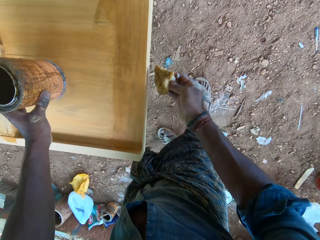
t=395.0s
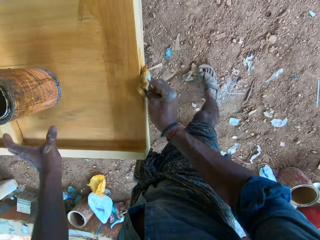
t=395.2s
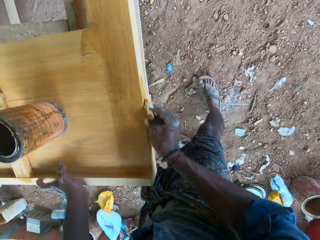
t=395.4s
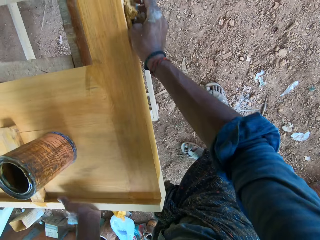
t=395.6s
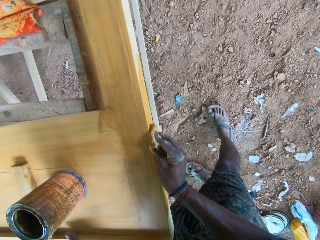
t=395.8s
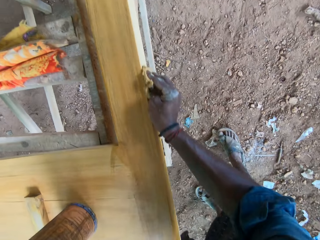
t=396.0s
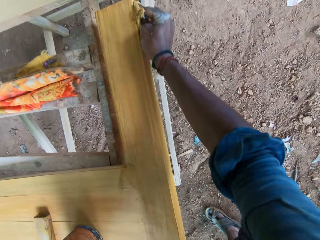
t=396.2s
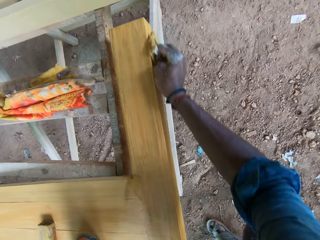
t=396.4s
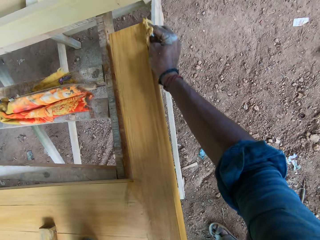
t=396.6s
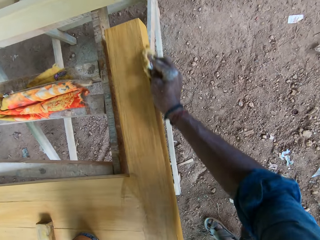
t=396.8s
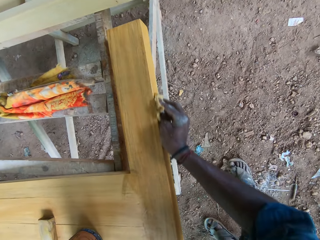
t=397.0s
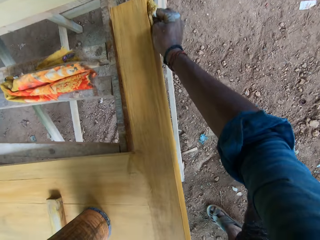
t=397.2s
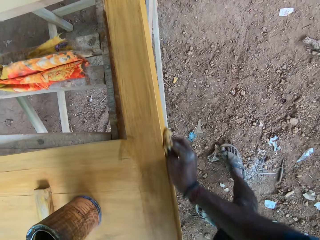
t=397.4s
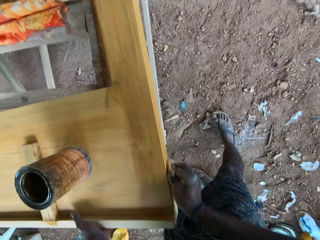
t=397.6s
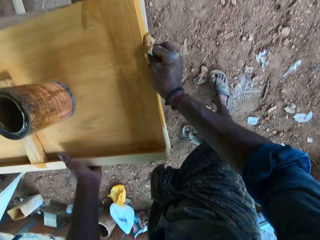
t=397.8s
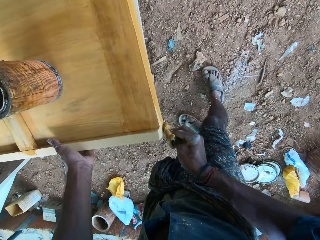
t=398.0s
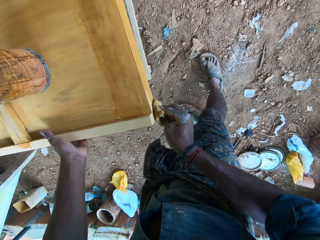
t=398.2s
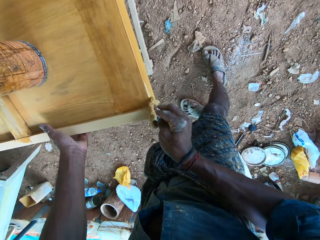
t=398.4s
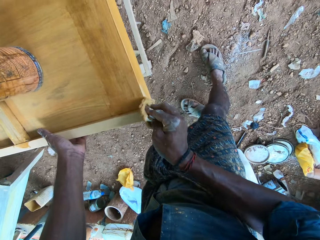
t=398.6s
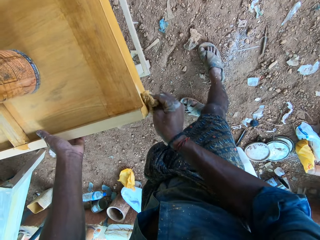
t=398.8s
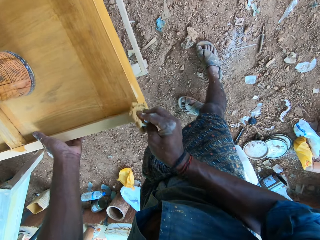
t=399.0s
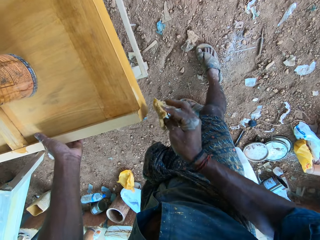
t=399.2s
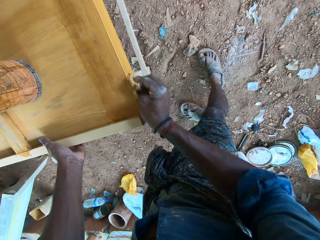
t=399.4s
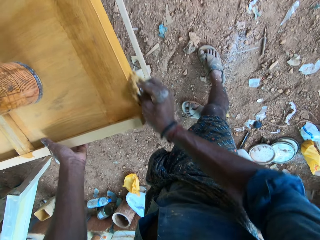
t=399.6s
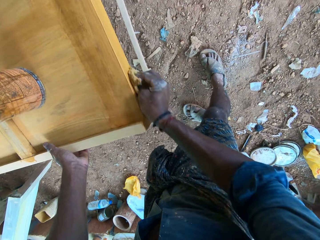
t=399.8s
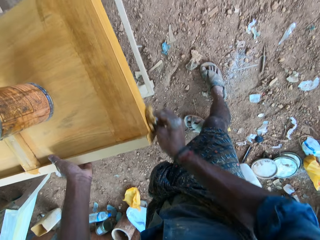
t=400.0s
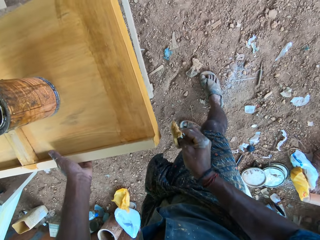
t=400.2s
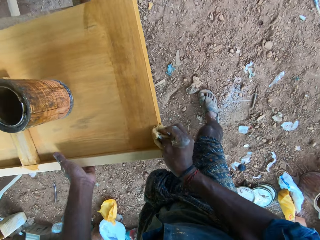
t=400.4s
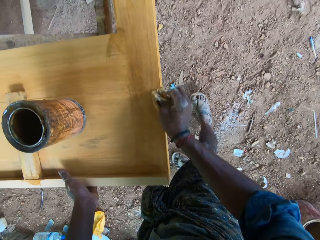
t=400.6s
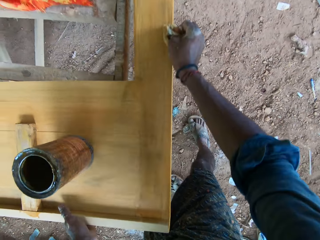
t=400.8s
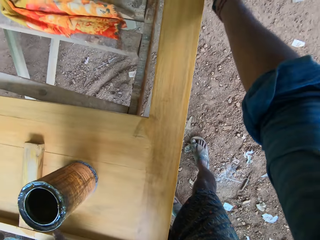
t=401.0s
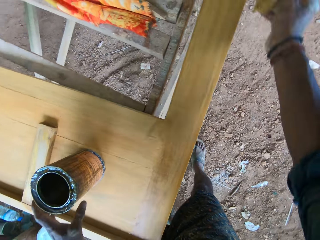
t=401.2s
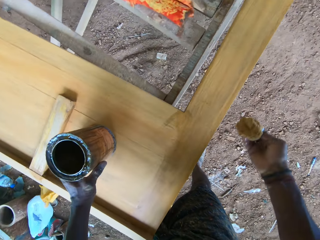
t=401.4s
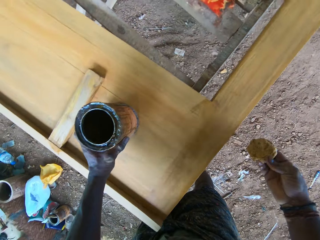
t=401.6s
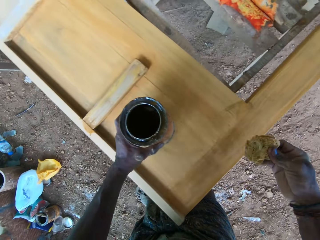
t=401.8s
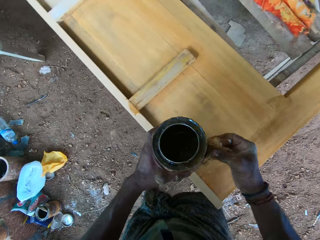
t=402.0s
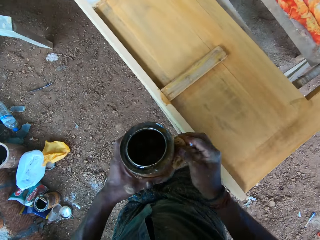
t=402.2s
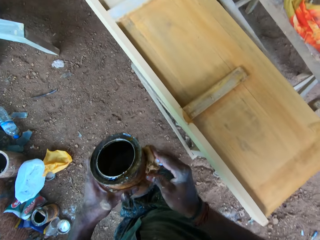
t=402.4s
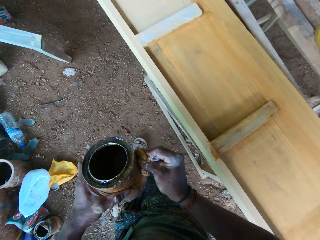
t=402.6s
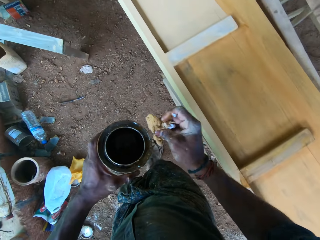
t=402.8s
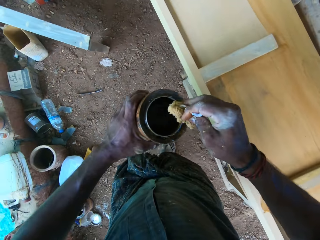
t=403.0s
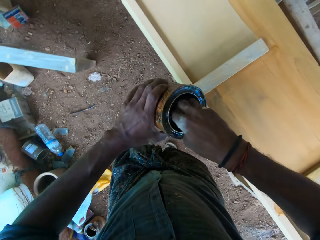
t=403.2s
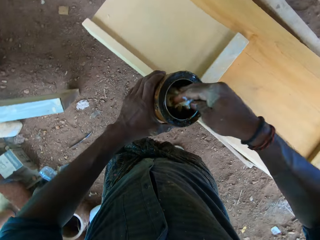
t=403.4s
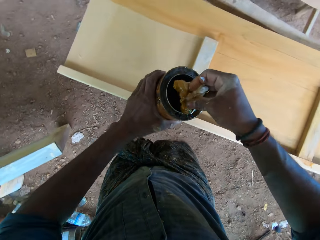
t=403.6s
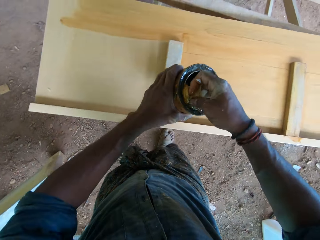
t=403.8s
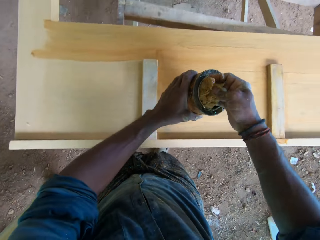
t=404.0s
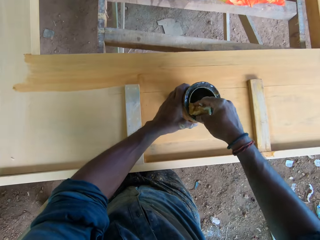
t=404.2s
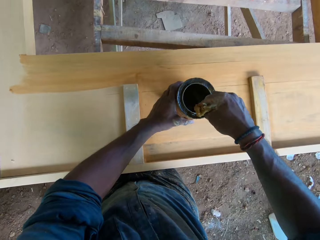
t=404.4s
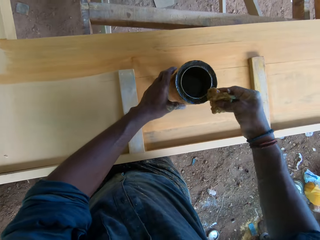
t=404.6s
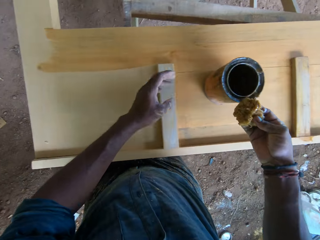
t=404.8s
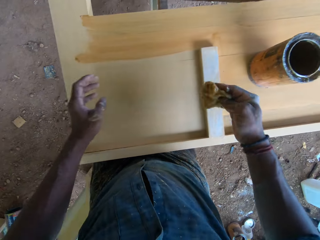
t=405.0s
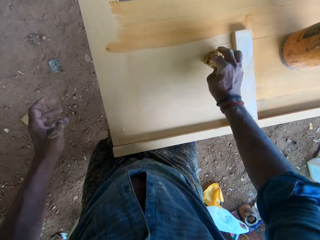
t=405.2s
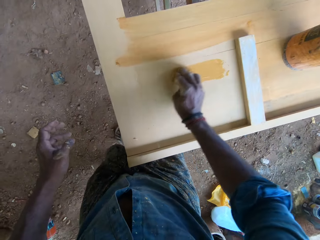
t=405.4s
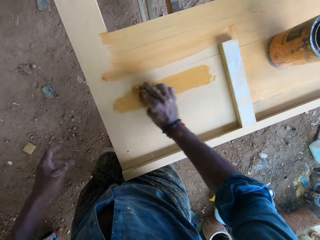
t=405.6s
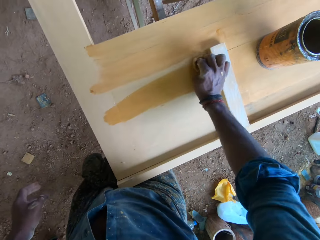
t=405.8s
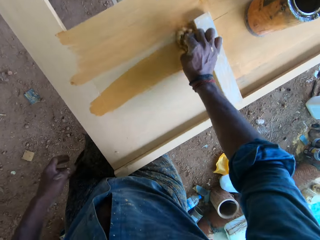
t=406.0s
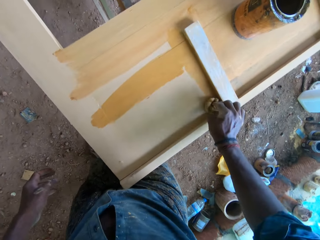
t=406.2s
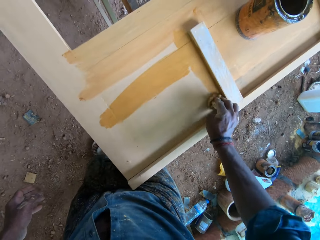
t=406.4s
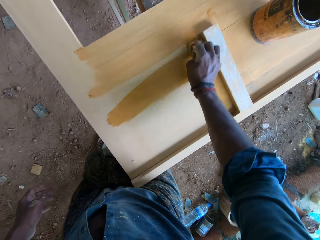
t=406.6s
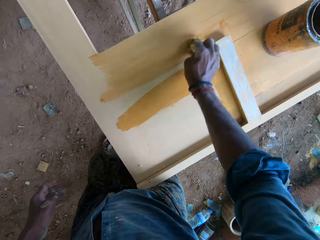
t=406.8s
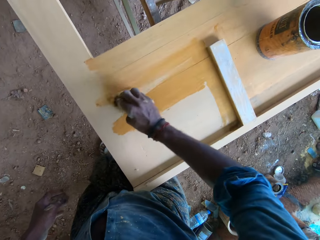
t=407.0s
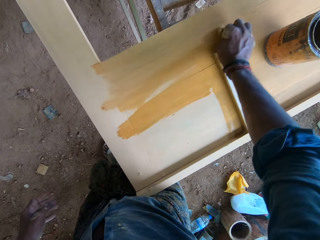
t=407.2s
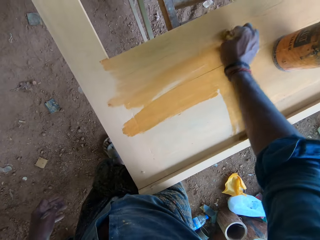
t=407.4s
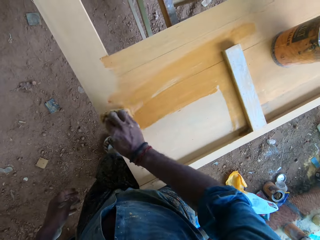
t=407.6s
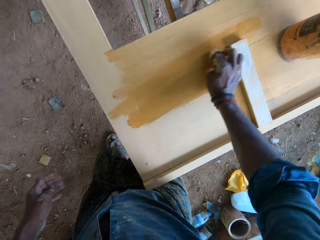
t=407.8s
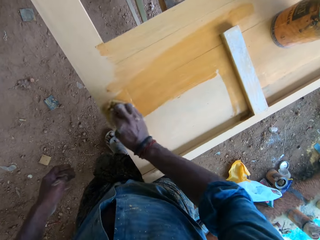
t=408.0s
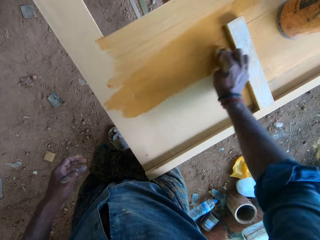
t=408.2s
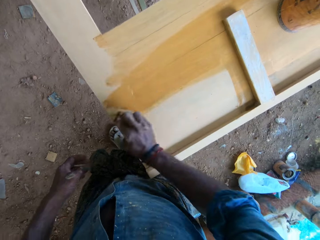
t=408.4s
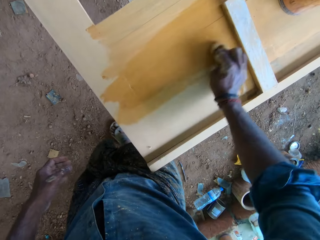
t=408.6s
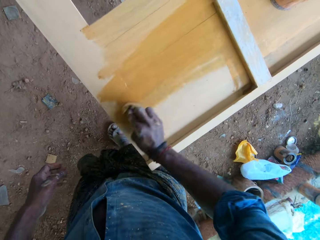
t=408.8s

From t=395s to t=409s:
The camera wearer drops the container on the board with his left hand. He paints the board with the wool in his right hand. He picks the container from the board with his left hand. He holds material with his hand and walks around the workshop. He takes paint from the container with the wool in his right hand. He drops the container on the board with his left hand. He paints the board with the wool in his right hand.

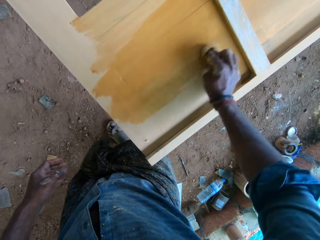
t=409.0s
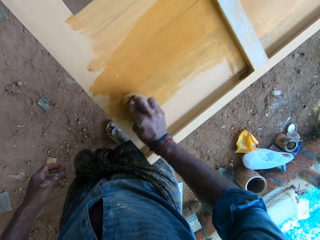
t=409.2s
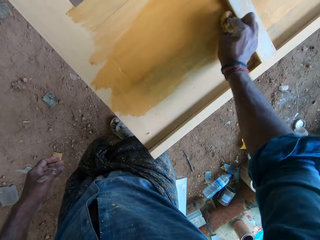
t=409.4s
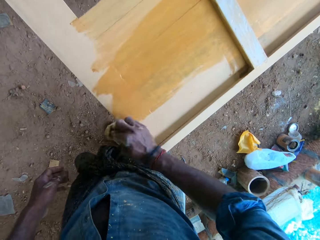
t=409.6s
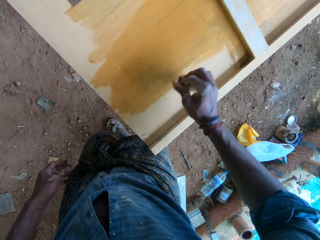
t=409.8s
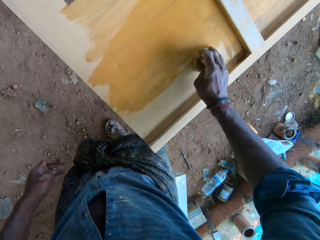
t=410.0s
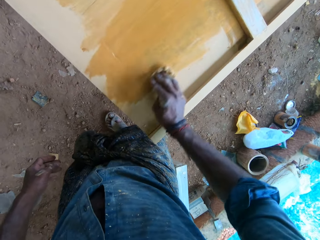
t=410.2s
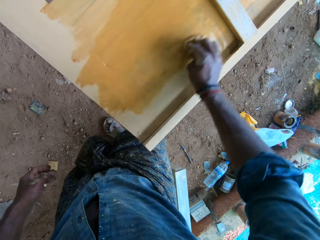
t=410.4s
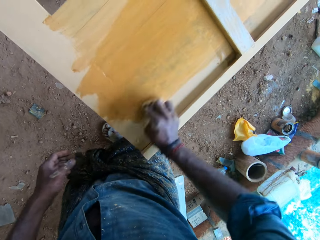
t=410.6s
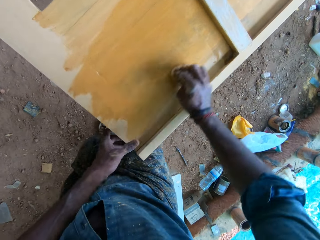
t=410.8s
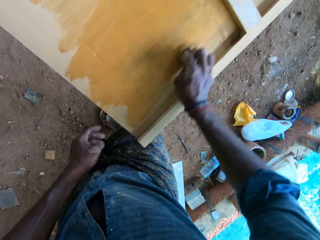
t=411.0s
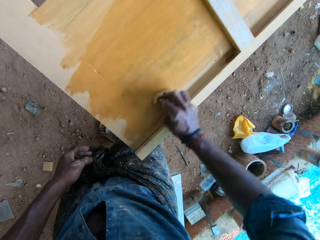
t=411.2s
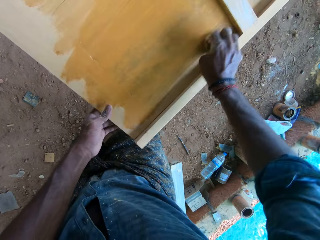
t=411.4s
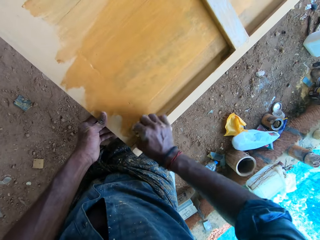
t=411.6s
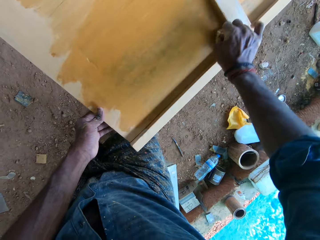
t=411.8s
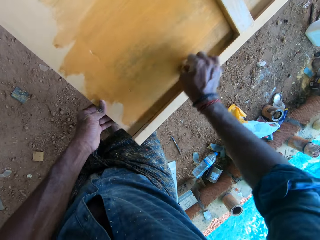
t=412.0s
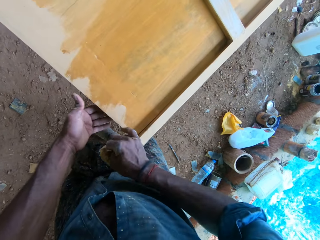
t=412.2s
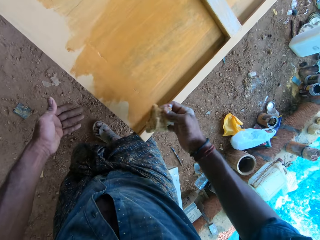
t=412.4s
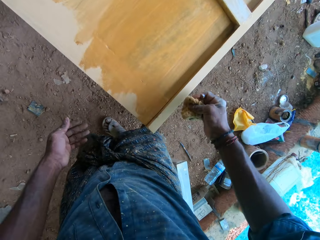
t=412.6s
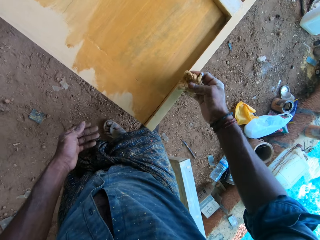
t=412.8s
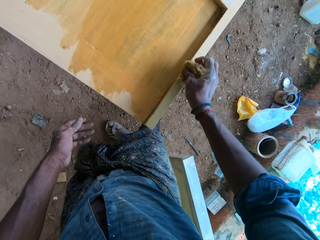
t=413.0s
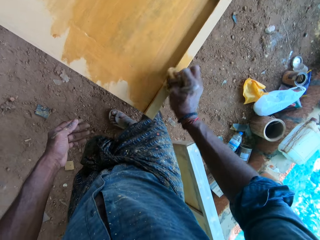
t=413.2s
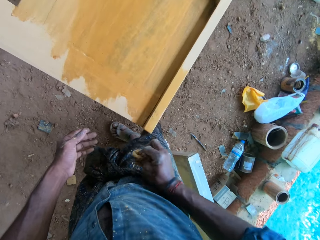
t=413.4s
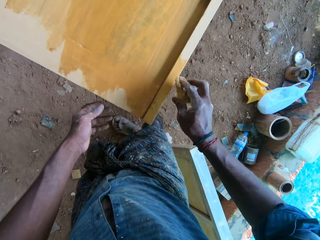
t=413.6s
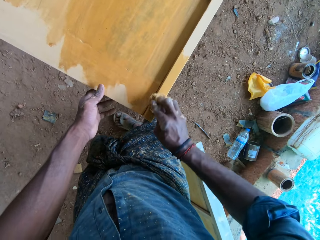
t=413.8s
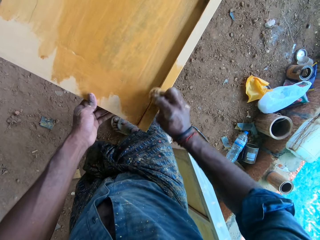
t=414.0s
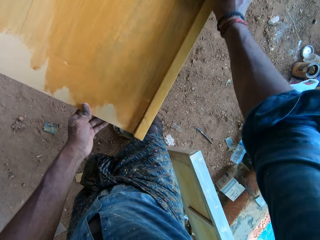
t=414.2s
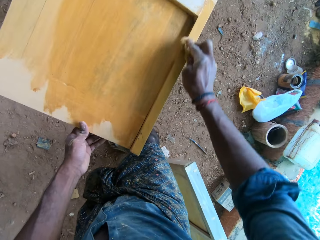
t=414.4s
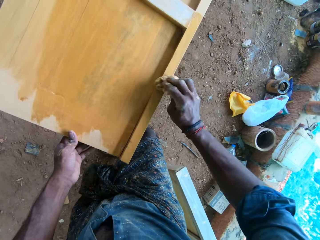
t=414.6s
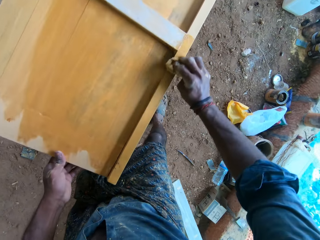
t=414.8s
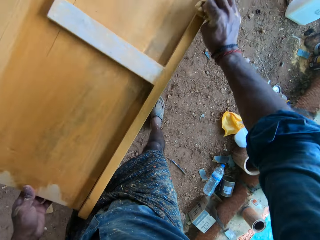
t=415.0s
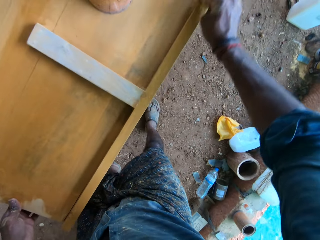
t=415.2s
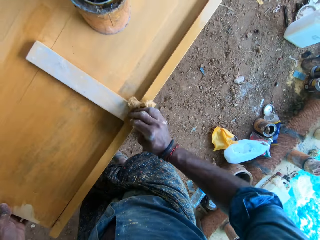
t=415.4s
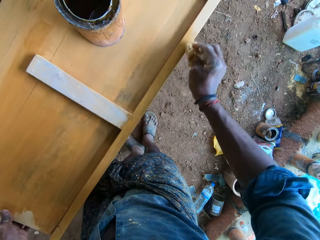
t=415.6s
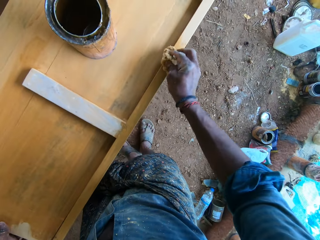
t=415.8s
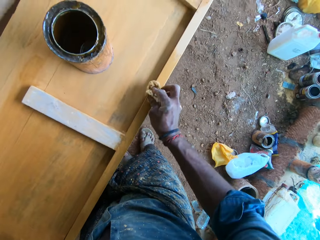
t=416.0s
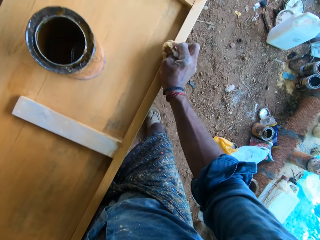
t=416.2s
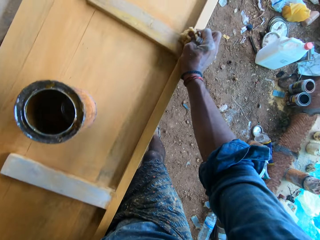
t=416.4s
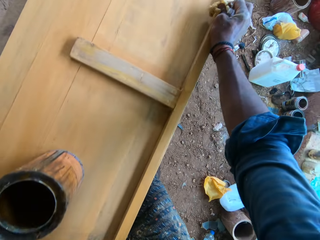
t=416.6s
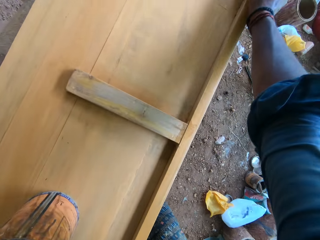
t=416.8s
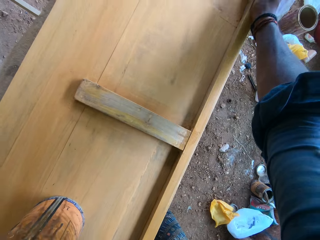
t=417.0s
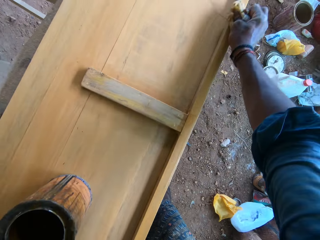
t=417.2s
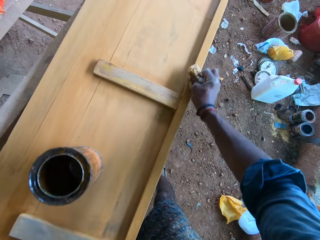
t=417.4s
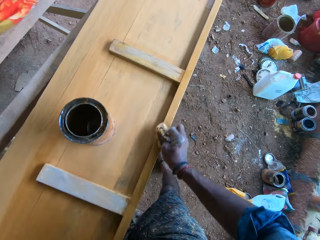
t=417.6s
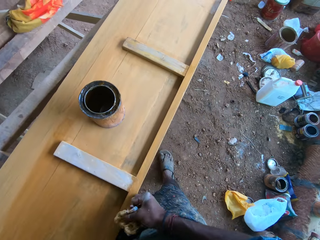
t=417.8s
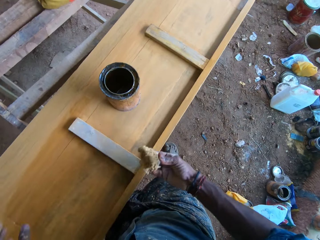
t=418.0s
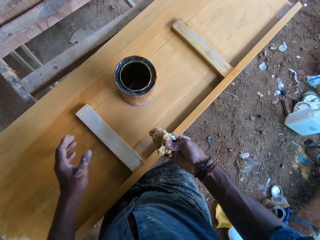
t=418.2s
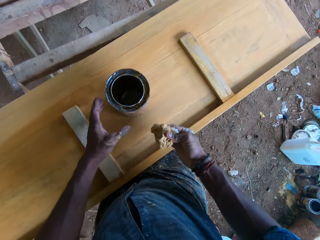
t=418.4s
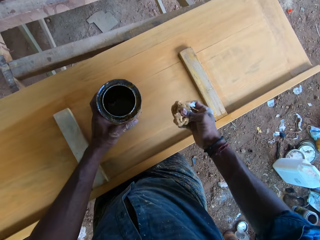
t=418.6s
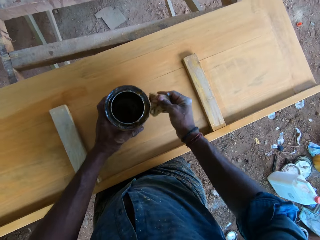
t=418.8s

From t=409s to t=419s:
The camera wearer holds the board with his left hand. He picks the container from the board with his left hand.
